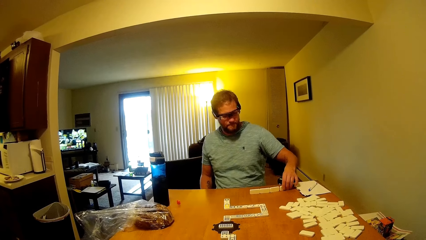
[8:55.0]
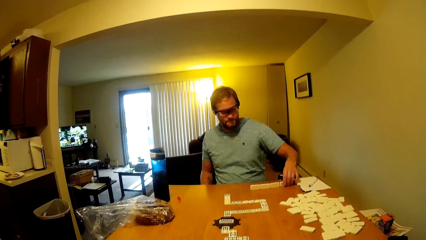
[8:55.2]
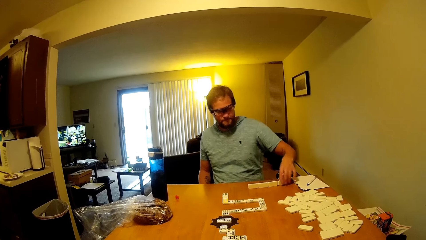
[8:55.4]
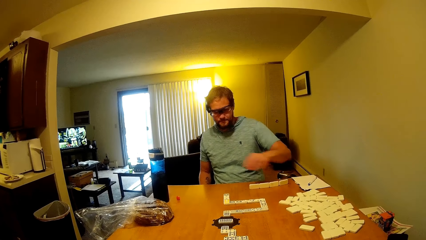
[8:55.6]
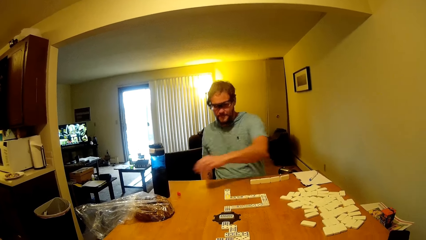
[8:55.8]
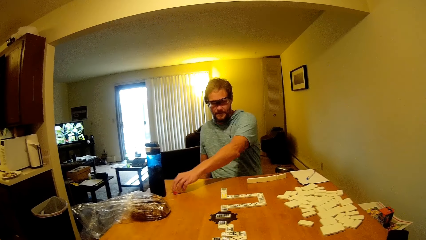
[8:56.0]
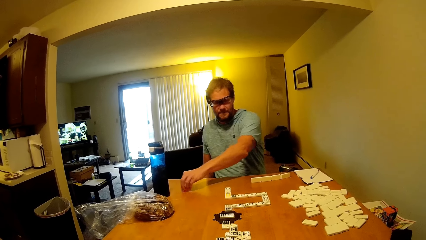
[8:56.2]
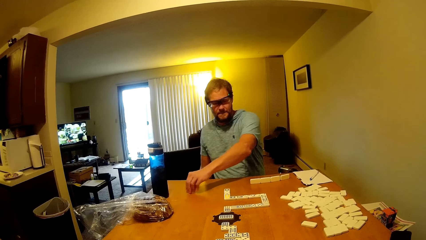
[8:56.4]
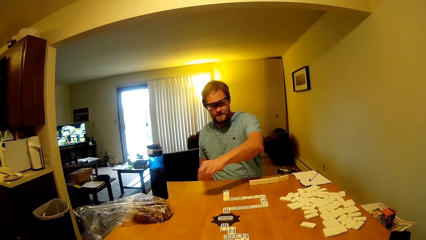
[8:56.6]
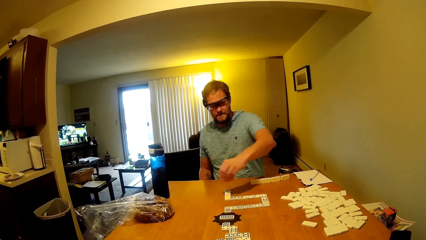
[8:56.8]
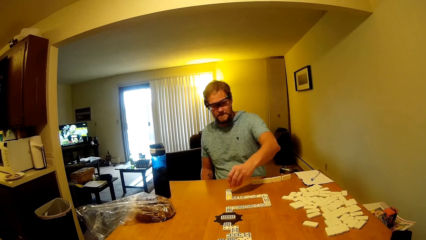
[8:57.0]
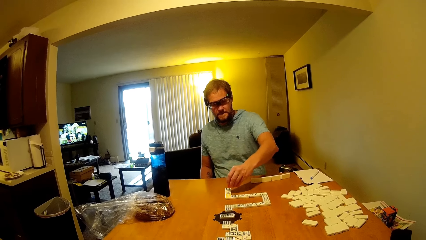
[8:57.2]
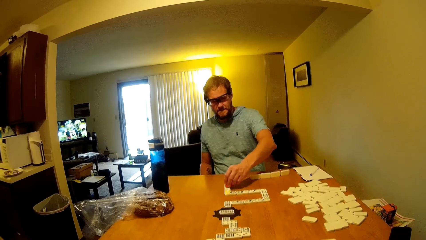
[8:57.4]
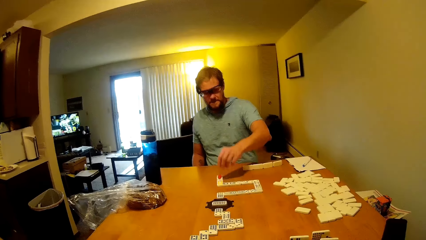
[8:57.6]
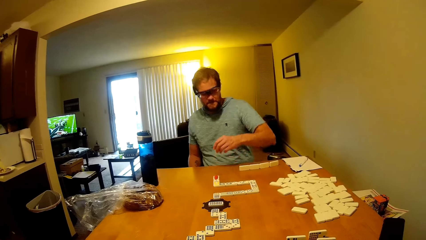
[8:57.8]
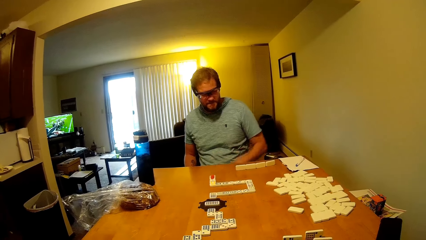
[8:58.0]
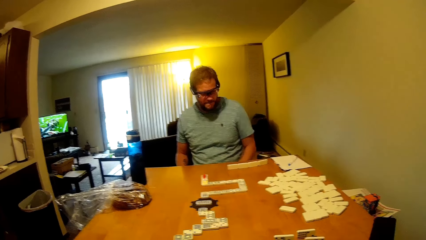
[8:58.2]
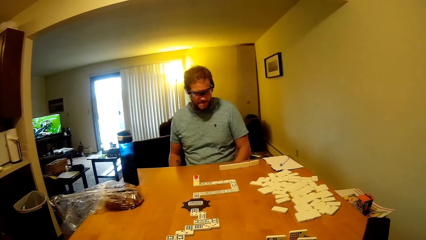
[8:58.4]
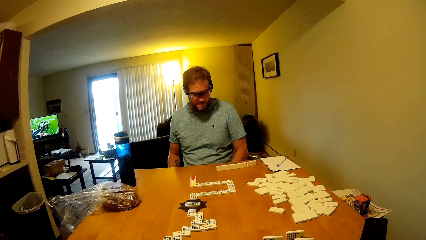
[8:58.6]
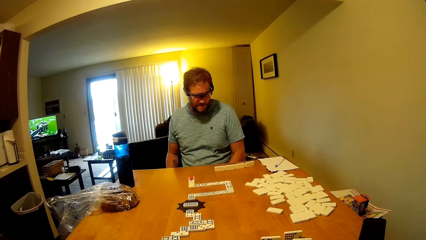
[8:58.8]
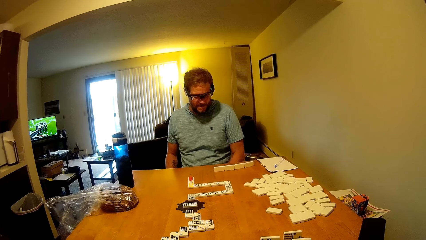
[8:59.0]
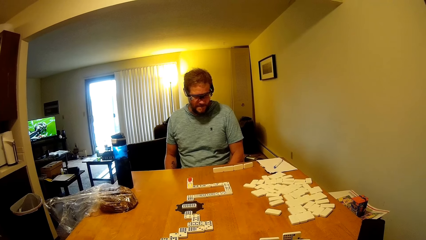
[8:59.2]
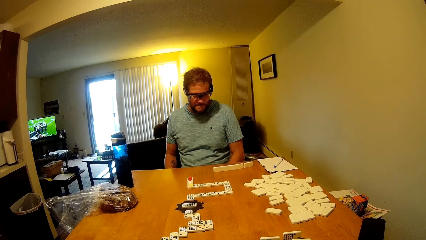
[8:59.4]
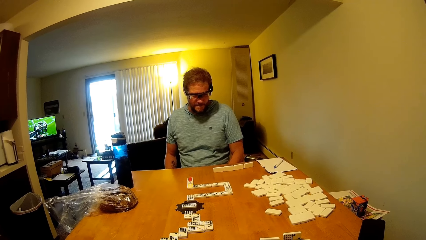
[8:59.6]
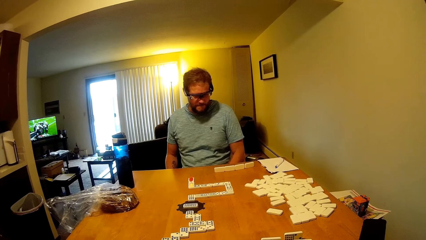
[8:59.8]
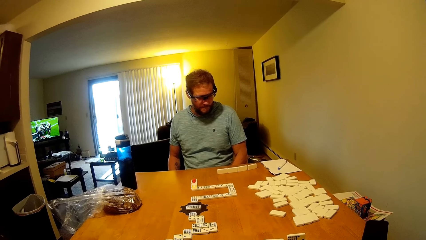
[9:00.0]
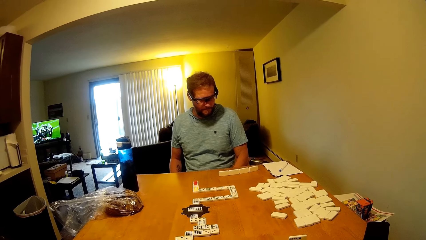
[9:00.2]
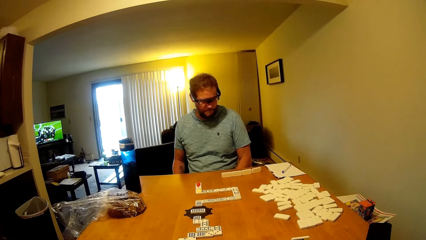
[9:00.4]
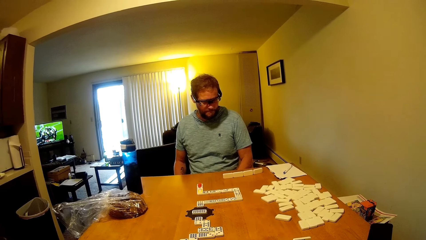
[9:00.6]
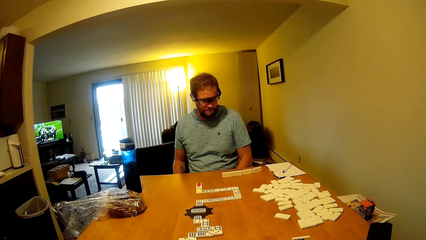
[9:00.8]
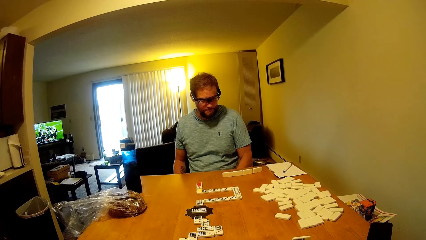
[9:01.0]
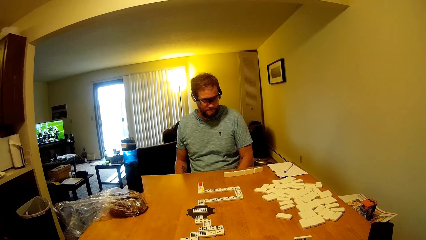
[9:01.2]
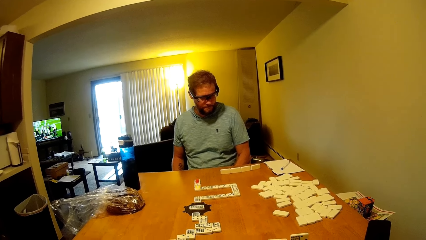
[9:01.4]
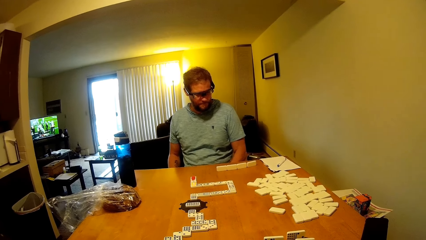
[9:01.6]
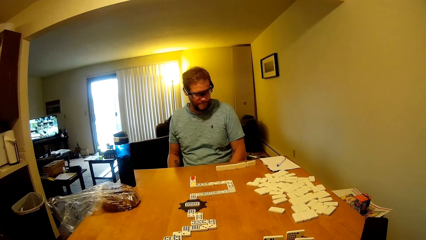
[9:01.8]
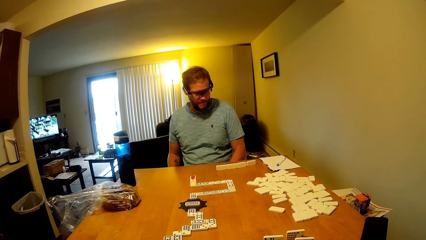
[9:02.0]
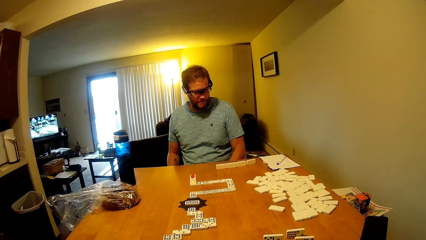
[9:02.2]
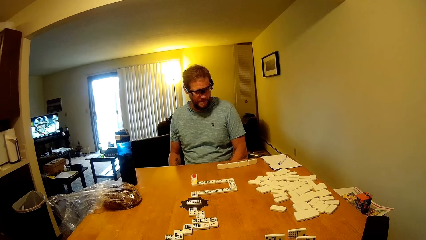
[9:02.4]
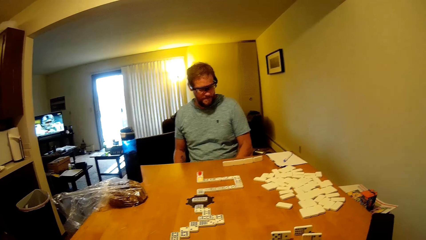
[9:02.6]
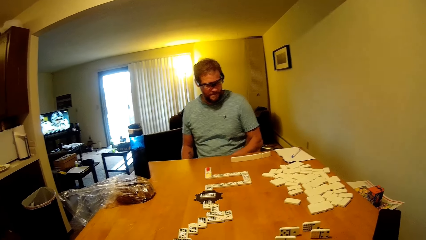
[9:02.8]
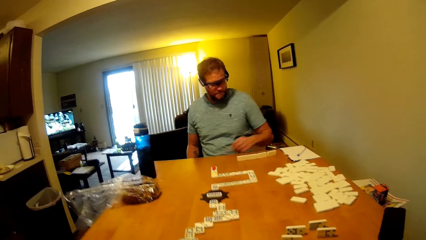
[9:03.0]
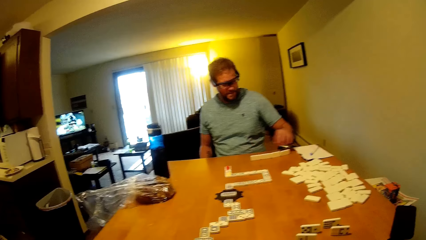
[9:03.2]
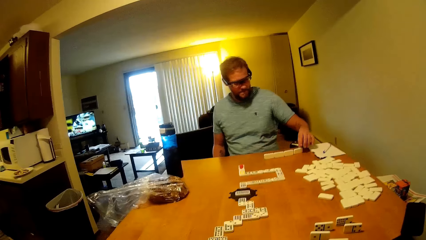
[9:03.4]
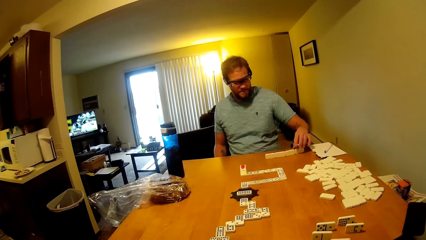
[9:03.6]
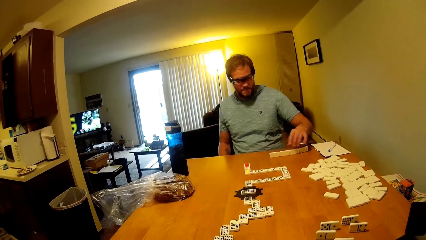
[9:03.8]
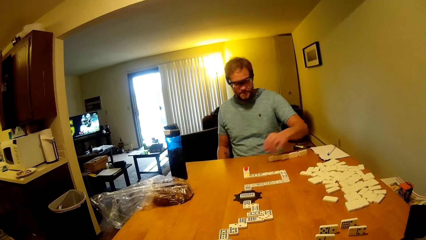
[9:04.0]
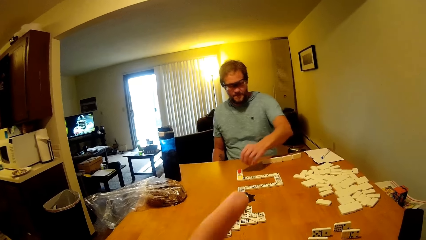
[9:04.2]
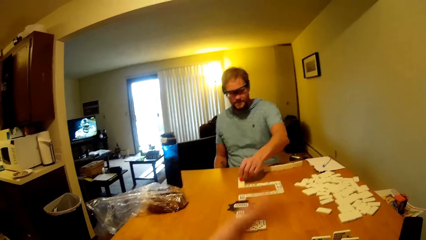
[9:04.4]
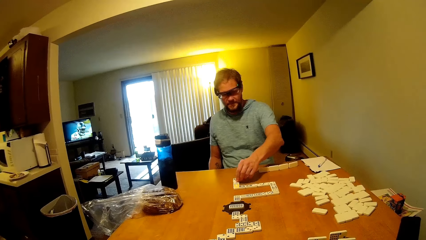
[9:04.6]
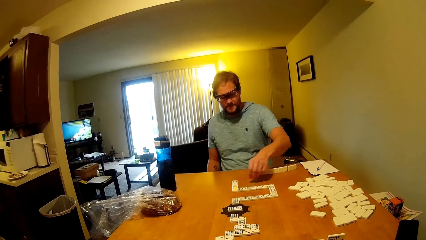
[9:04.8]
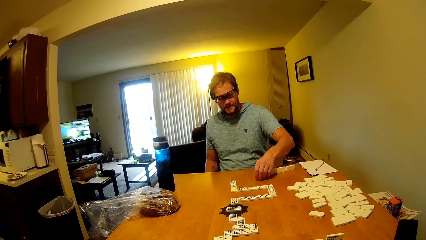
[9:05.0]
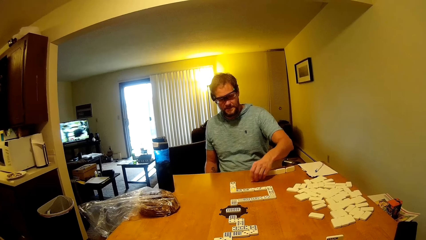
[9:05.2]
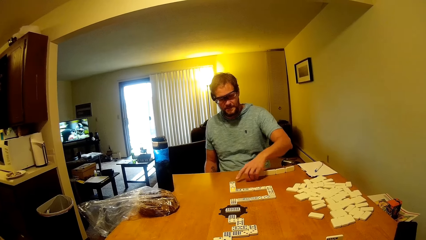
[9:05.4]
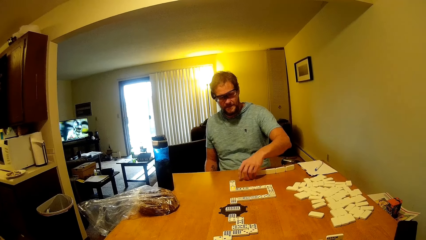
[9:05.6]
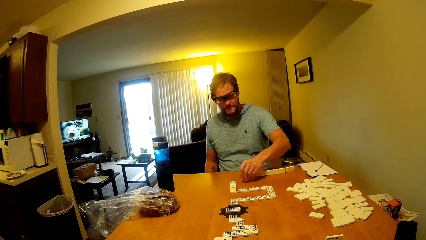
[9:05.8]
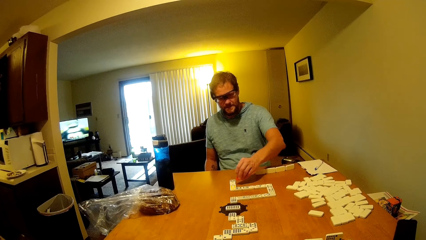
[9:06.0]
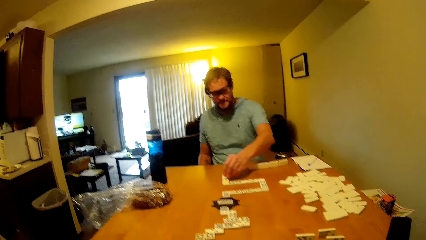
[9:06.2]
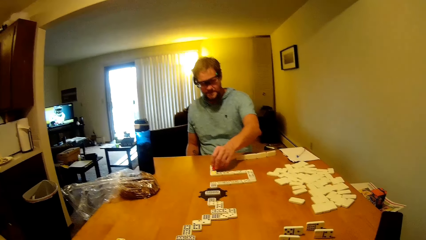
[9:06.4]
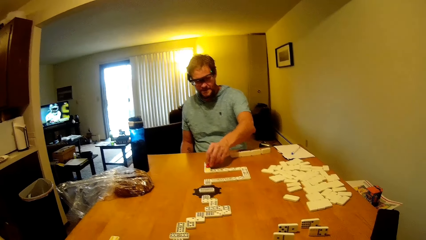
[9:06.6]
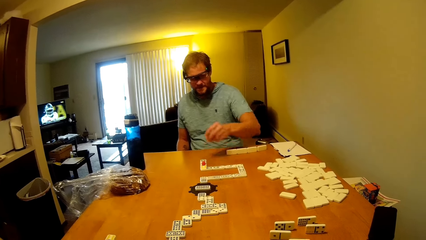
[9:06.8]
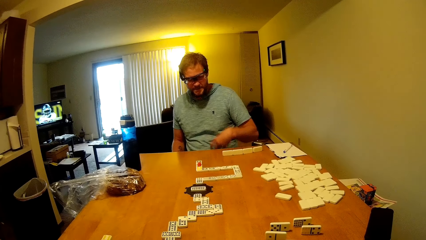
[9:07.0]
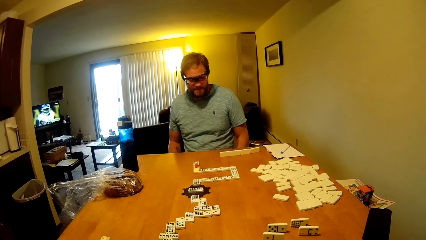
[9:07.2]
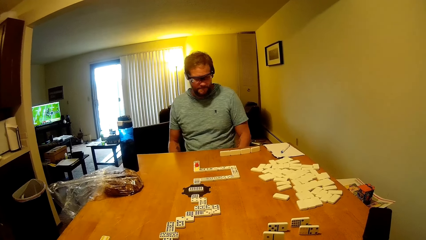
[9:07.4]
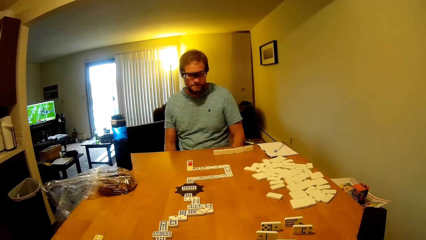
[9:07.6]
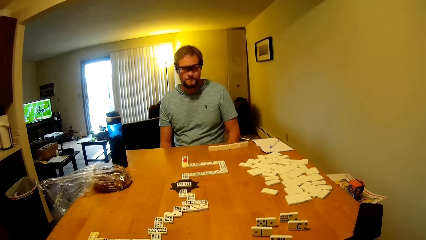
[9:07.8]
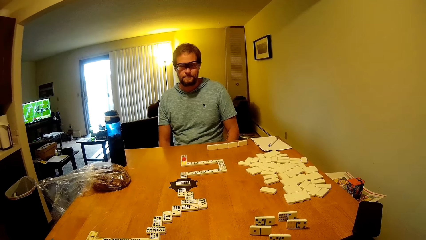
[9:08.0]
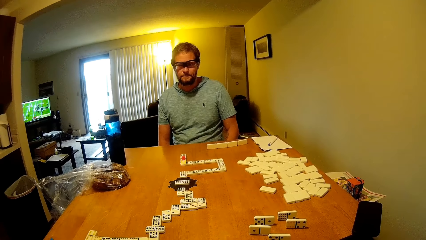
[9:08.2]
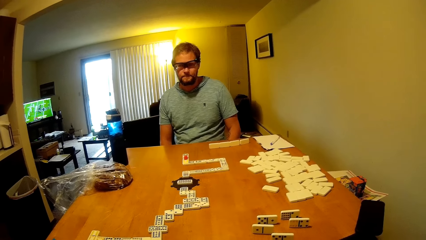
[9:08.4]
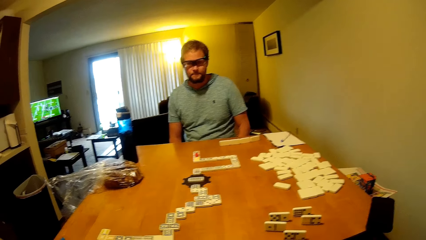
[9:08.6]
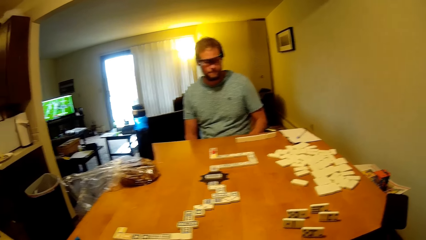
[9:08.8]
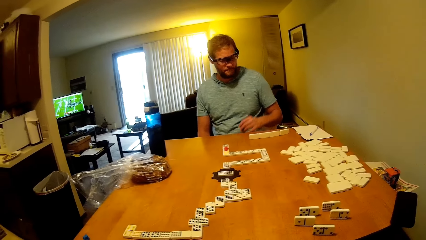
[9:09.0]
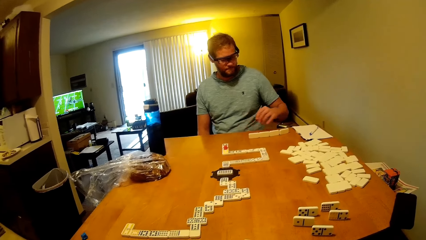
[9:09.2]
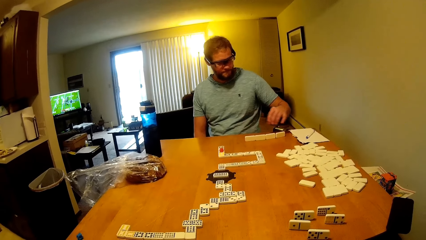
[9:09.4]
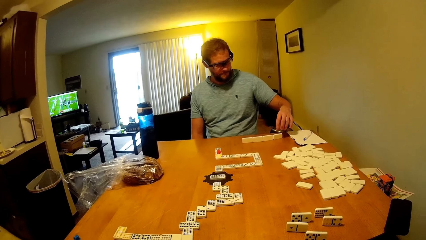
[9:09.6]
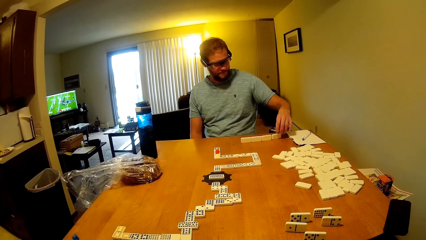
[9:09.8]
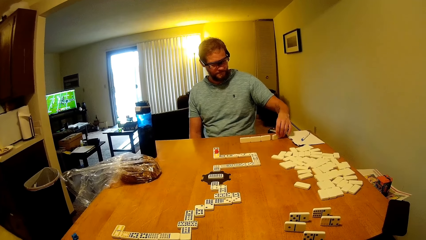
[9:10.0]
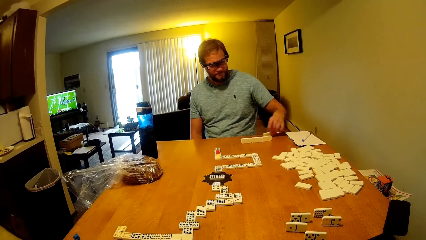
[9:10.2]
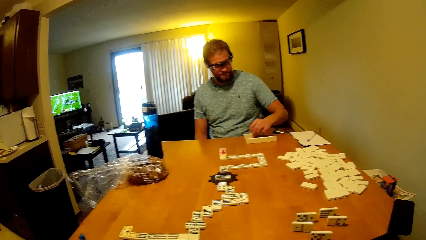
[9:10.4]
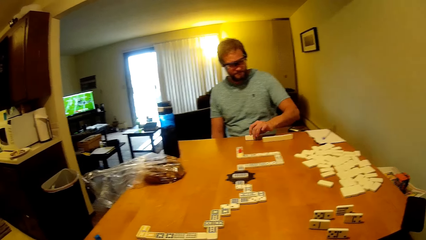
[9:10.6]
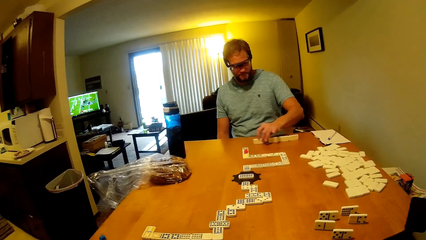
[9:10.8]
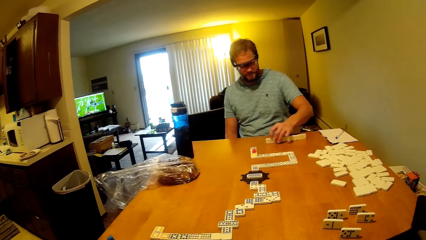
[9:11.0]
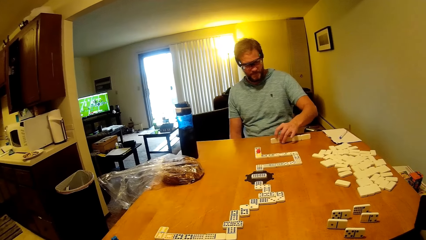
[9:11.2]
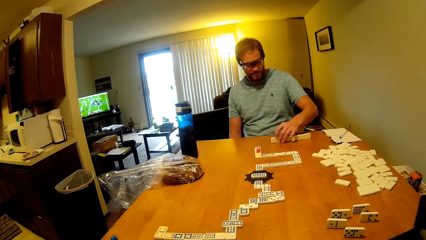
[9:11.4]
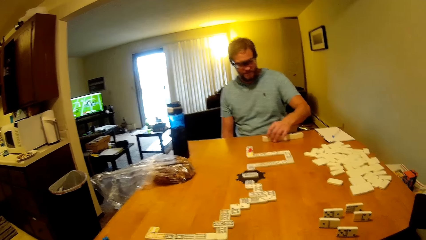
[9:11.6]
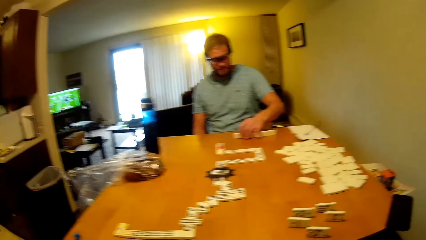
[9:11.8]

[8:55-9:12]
A man puts the domino on the table. The camera wearer looks at the dominoes game. The man places a bottle on the table and picks the domino on the table. The camera wearer looks at the dominoes game. The man puts the domino on the table. The camera wearer looks at the dominoes game. They look at the dominoes game again. The man looks at the dominoes game. He looks at the table. The camera wearer talks to the man. The man picks the domino on the table and talks to the camera wearer. The camera wearer walks with the man. The man puts the domino on the table. The camera wearer looks at the dominoes game. The man moves the domino on the table. The camera wearer looks at the dominoes game.
